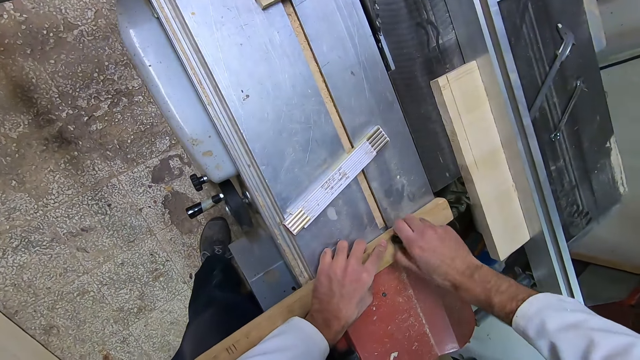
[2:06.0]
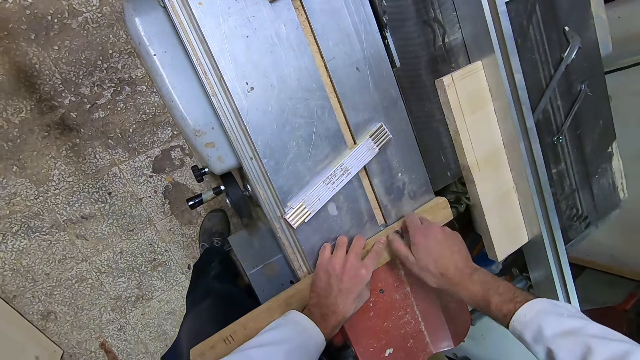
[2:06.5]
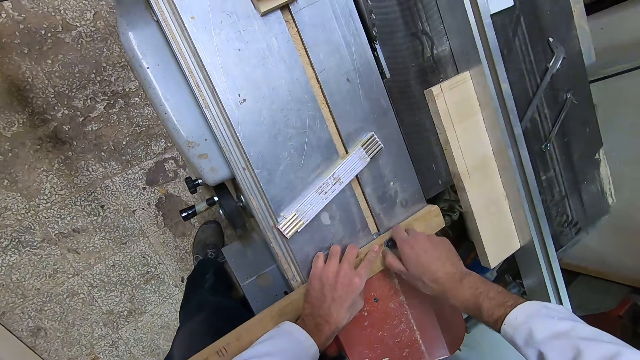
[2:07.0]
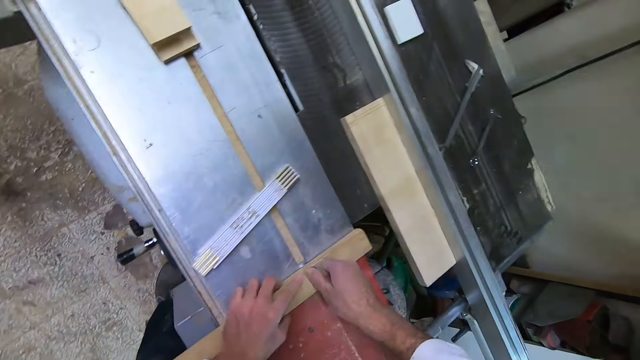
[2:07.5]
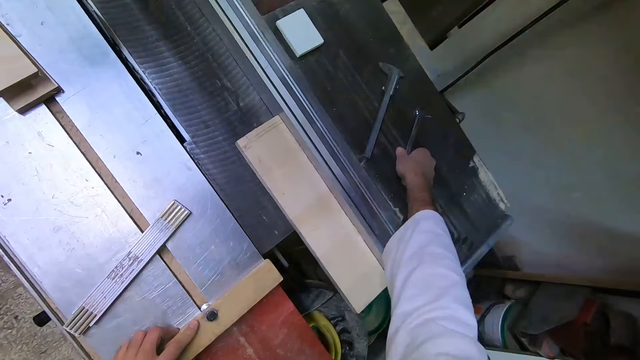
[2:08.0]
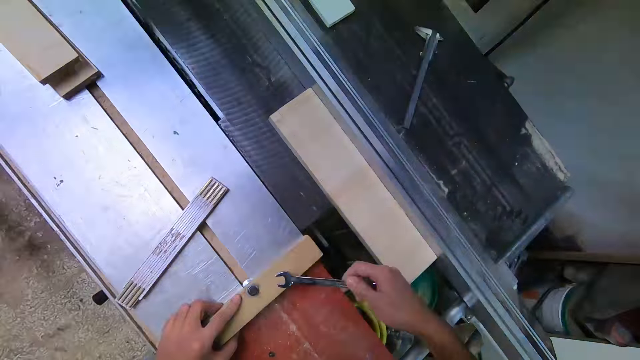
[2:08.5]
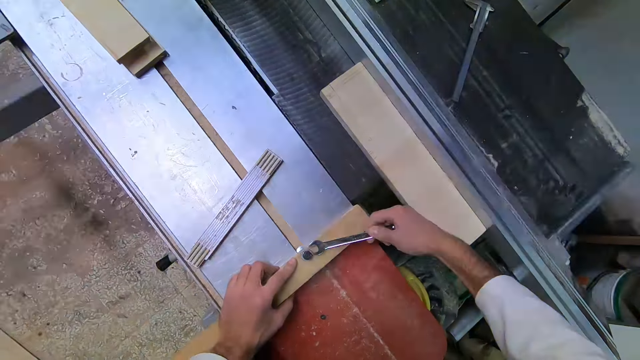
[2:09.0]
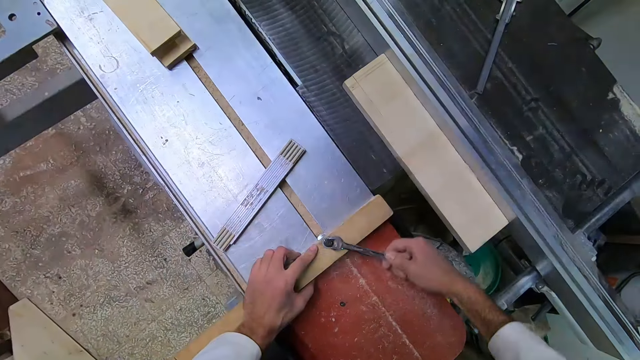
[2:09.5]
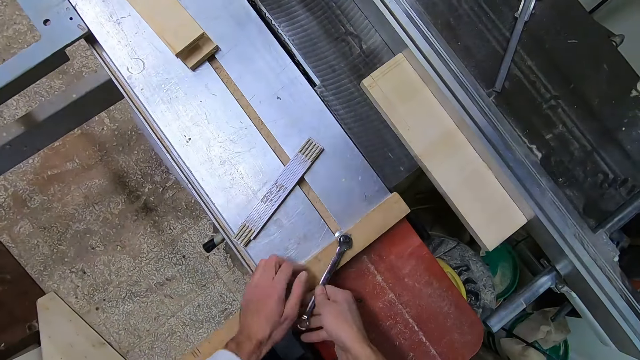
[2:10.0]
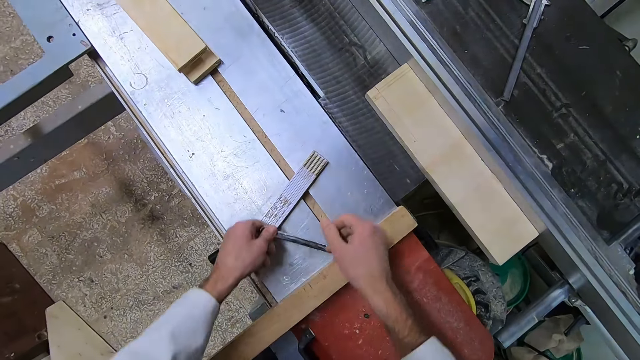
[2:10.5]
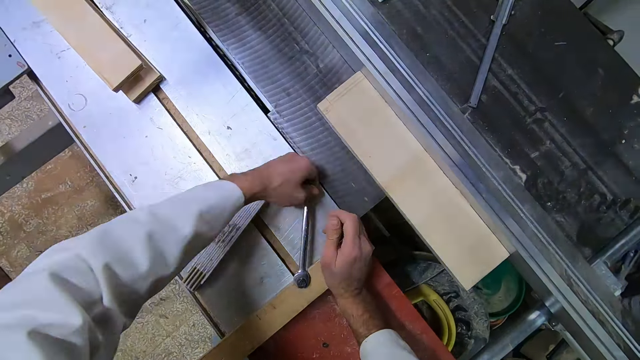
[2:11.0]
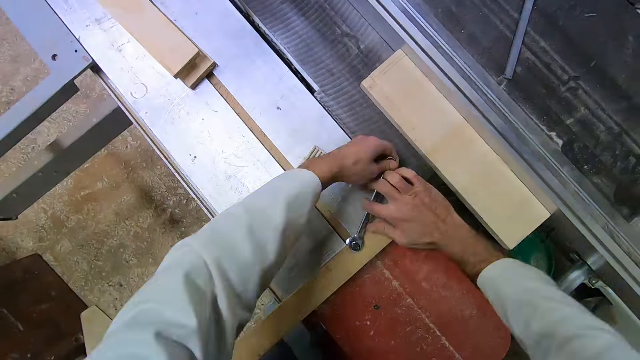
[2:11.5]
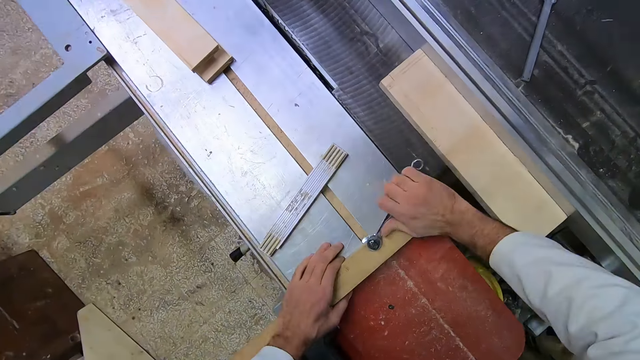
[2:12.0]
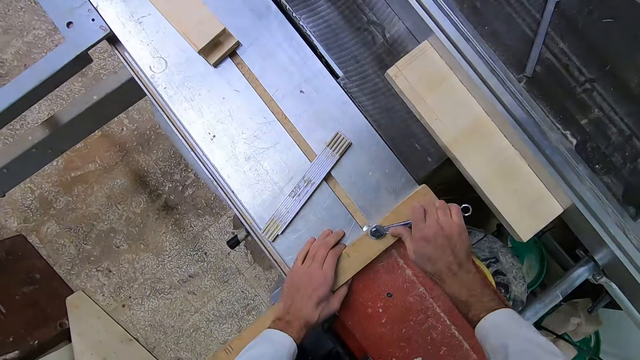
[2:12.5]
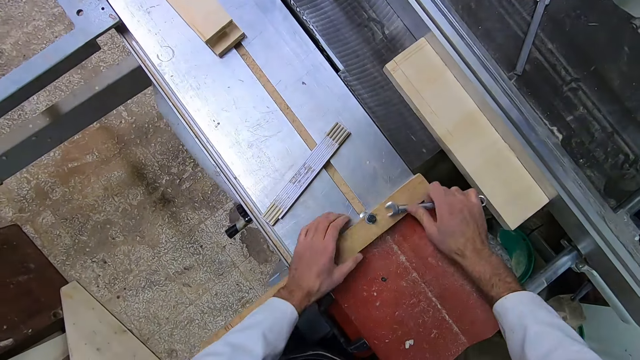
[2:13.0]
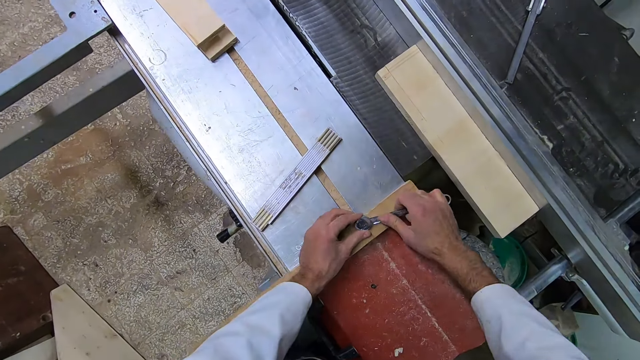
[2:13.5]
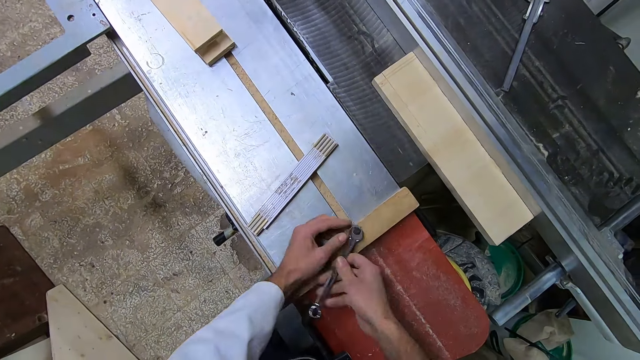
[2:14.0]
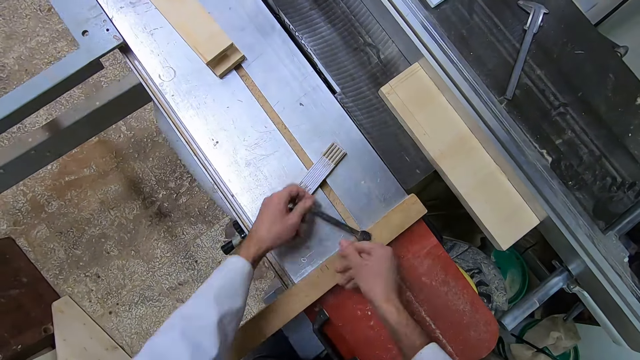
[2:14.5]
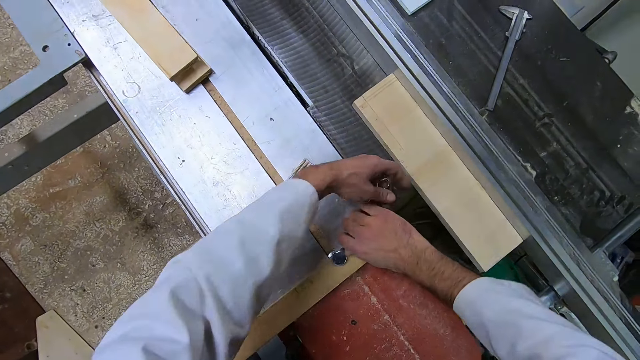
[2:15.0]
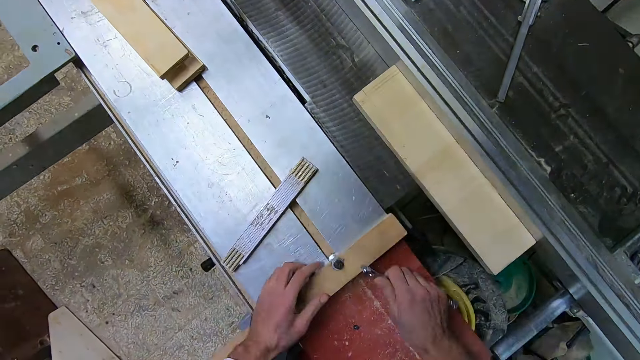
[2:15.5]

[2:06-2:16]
The camera wearer picks up a spanner with his right hand. He tightens the knob on the piece of wood with the spanner. He holds the piece of wood in place with his left hand.

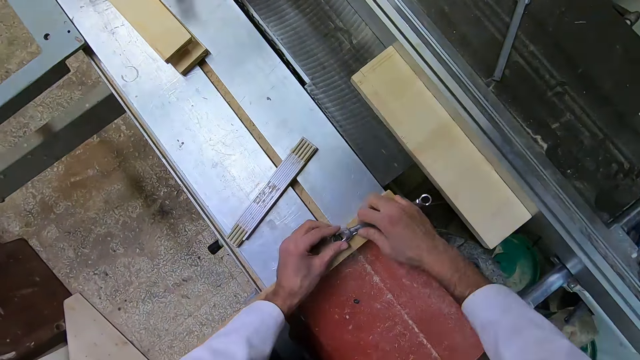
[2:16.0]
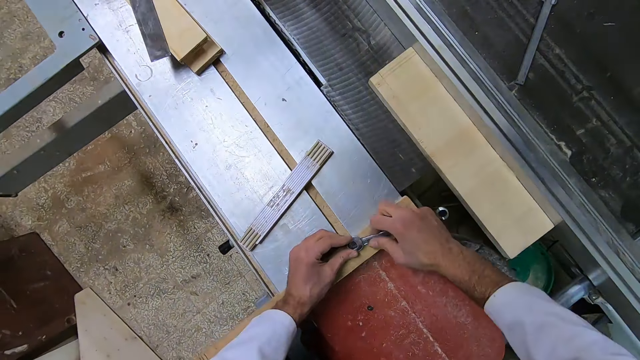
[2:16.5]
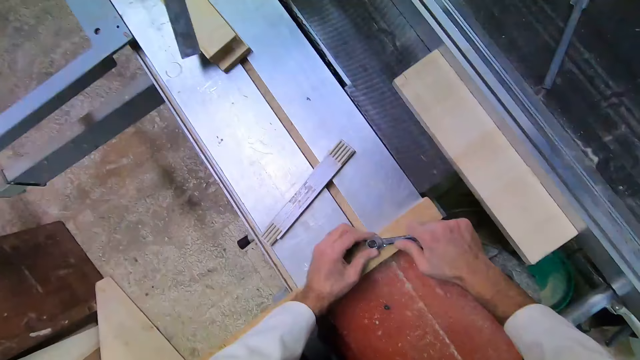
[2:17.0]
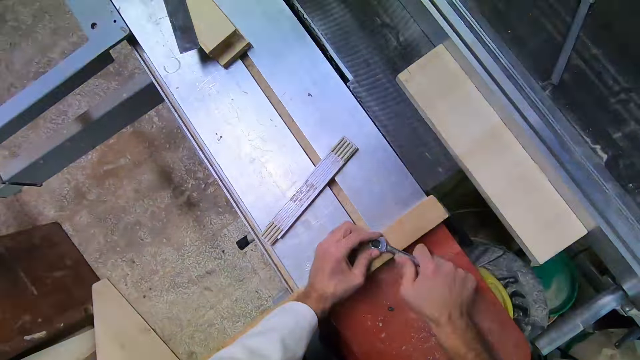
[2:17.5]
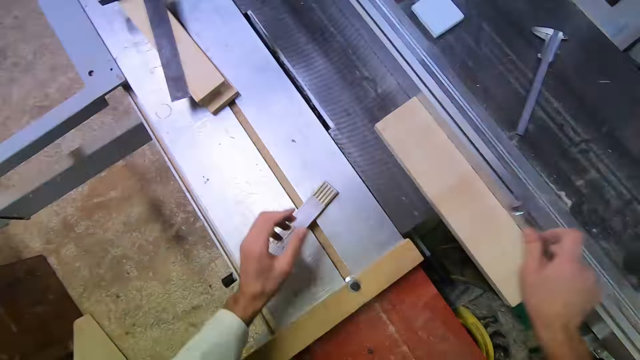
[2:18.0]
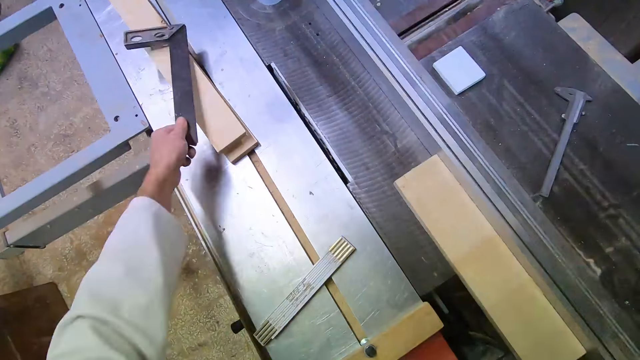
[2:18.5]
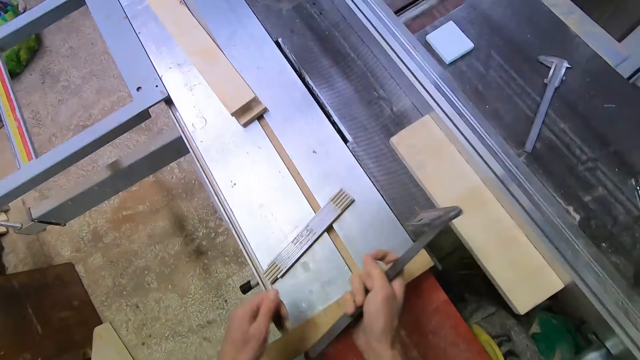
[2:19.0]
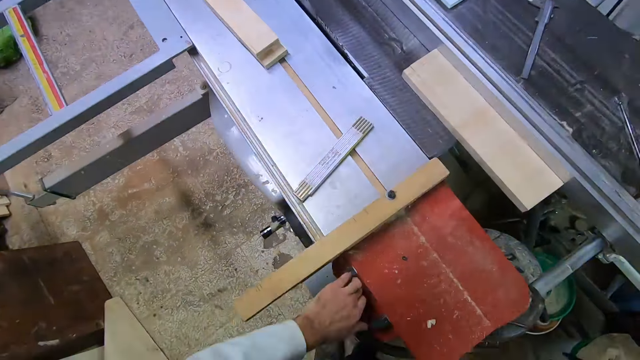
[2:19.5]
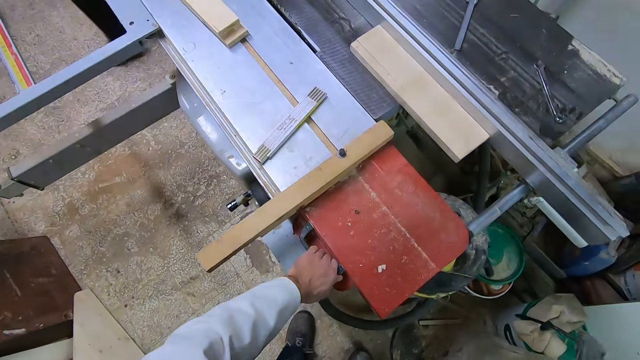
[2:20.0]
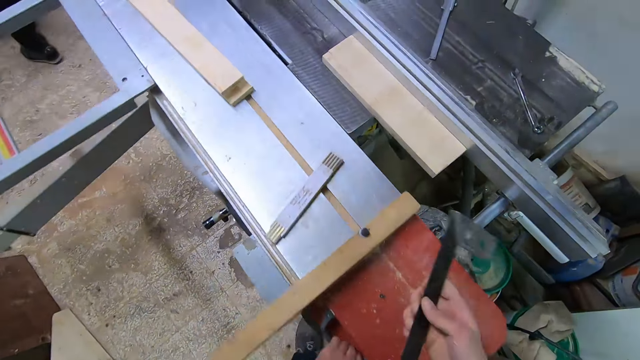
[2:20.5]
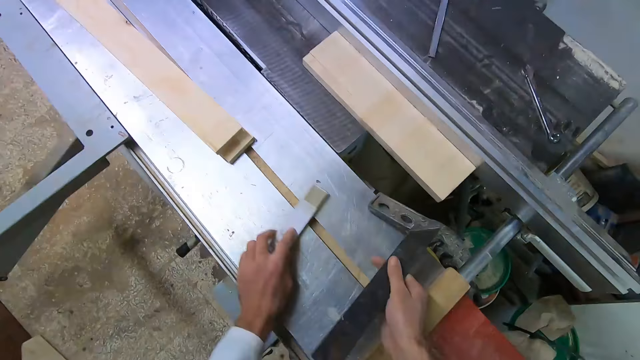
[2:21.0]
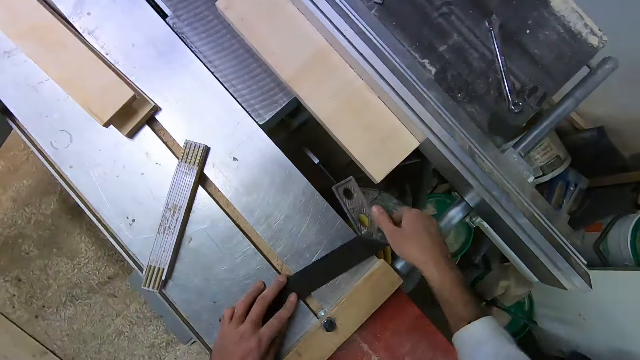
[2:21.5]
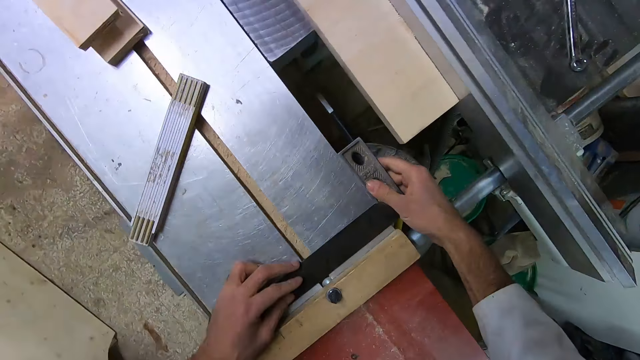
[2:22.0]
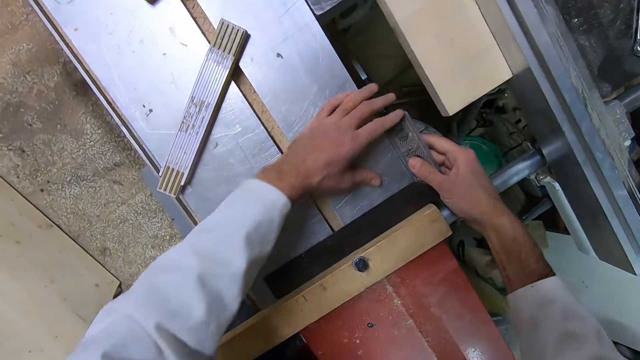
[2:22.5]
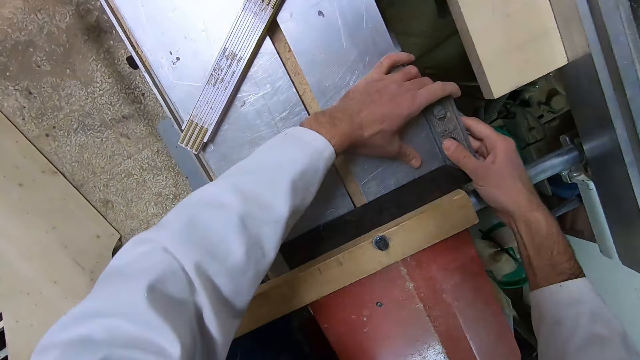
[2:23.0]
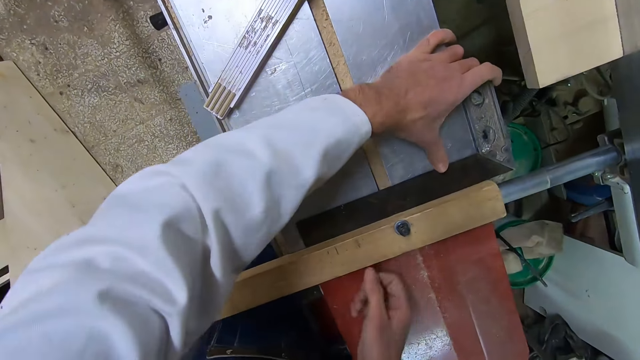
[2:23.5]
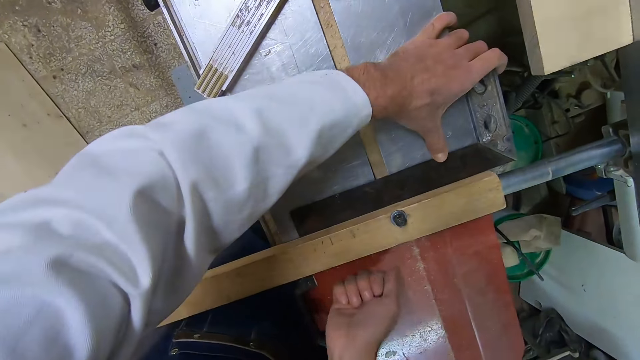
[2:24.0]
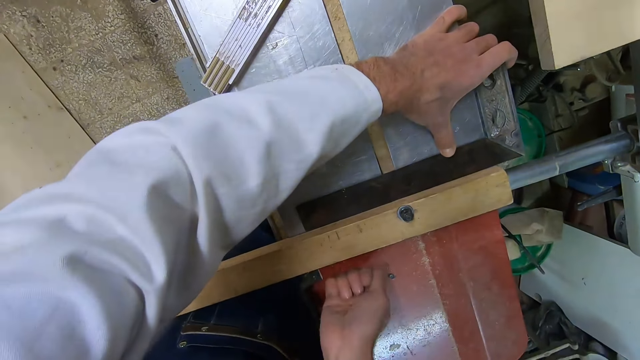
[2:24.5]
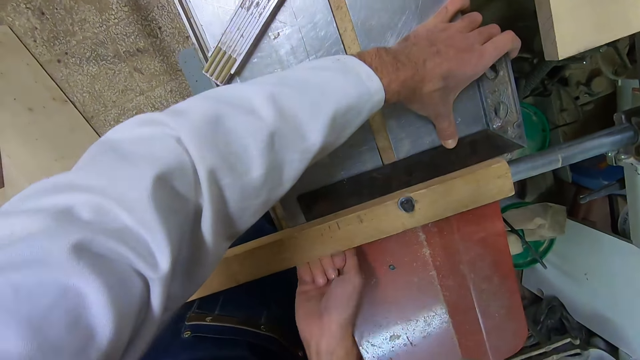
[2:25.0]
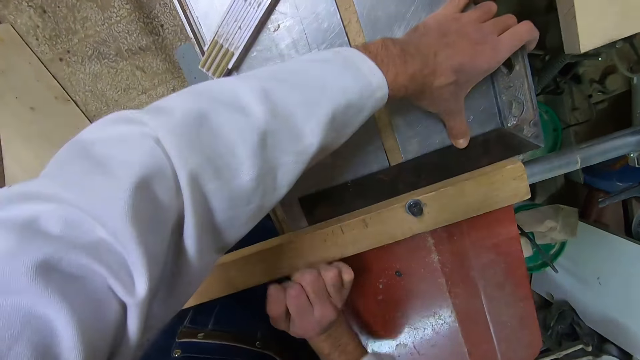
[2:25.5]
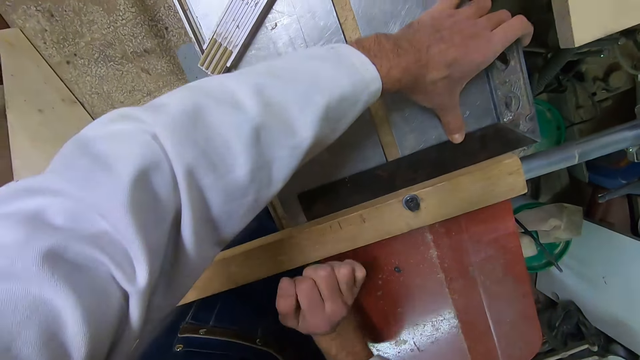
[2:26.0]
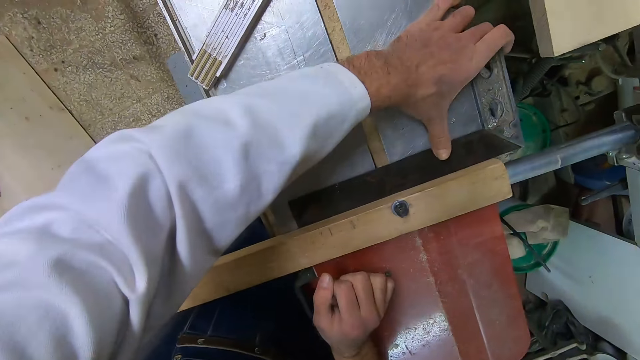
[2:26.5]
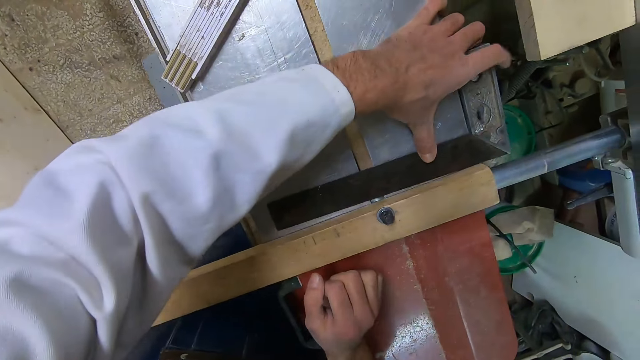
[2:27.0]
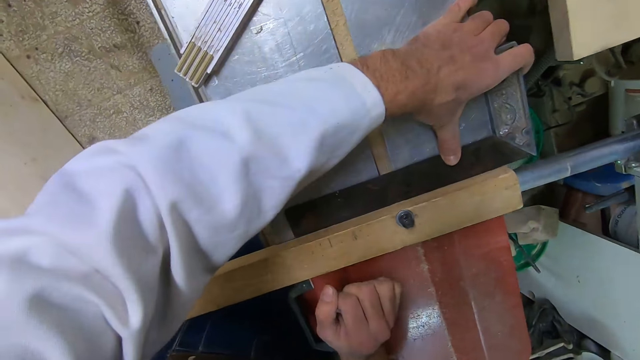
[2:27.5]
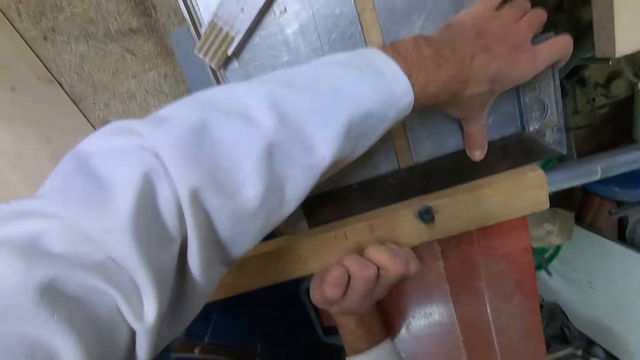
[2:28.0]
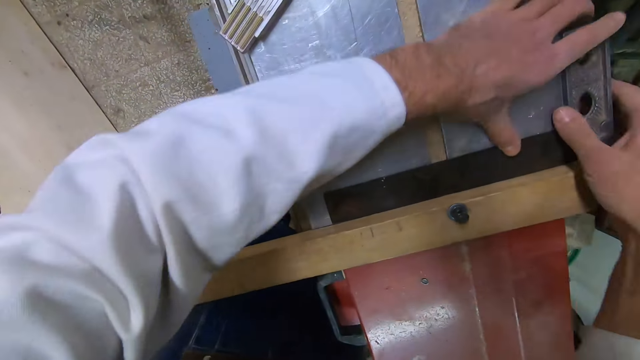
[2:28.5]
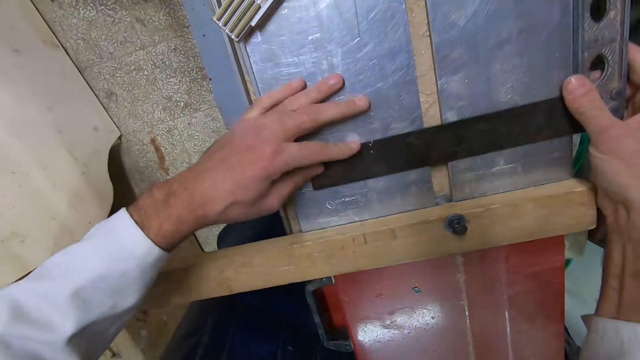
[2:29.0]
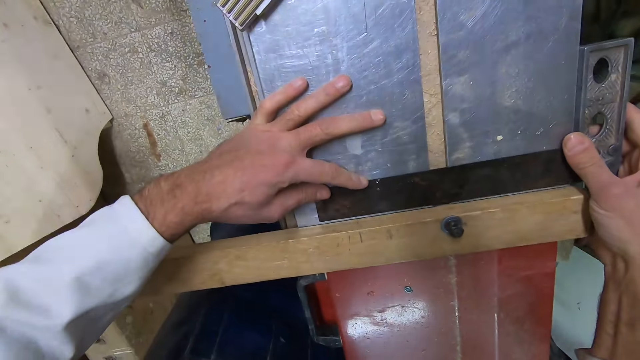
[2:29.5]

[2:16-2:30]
A man places an L-shaped ruler on the rectangular block. The camera wearer takes the L-shaped ruler or L-square placed in the rectangular block with his left hand. He passes the L-square to his right hand. He moves the cutter machine and pulls the slider of the industrial table saw with his left hand. The man walks away. The camera wearer drops the L-square on the industrial table saw. He moves the plastic ruler. He sets the L-square with both hands. He measures the bar clamp. He hits the piece of wood with his right hand. He adjusts the L-square with his left hand. He hits the piece of wood with his right hand. He adjusts the L-square with both hands.
